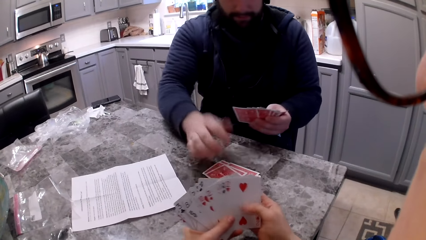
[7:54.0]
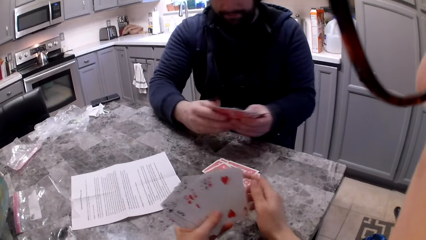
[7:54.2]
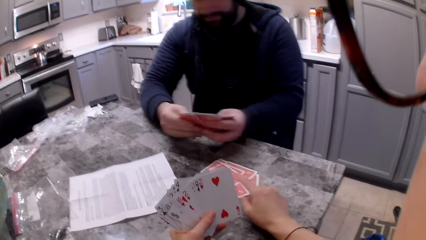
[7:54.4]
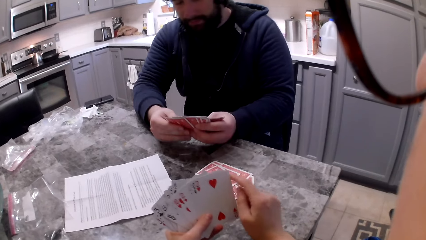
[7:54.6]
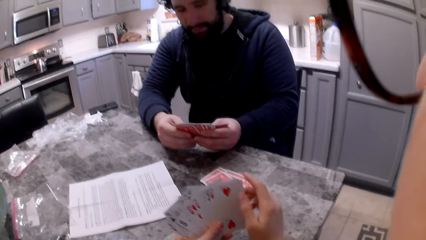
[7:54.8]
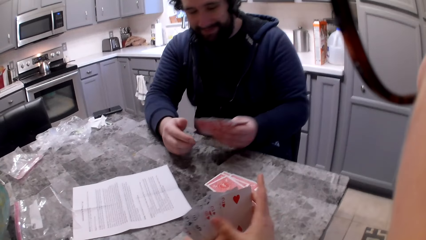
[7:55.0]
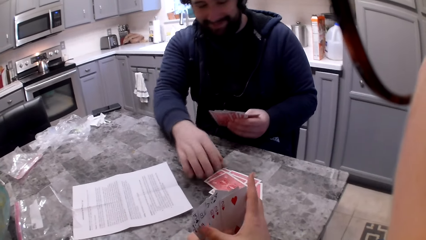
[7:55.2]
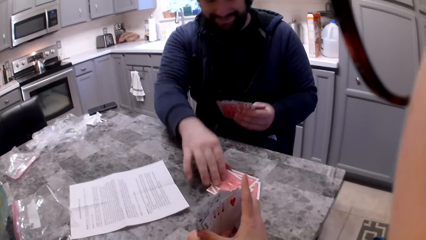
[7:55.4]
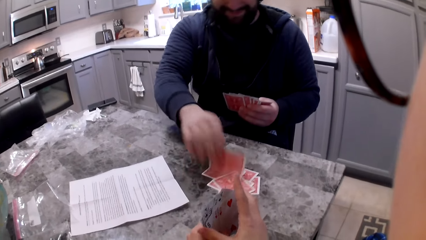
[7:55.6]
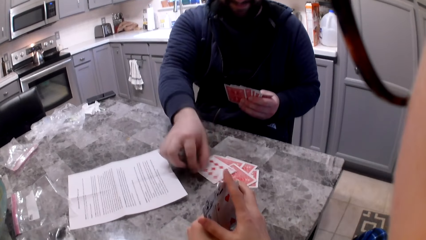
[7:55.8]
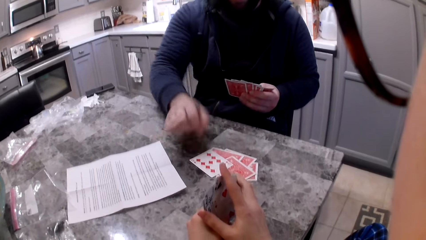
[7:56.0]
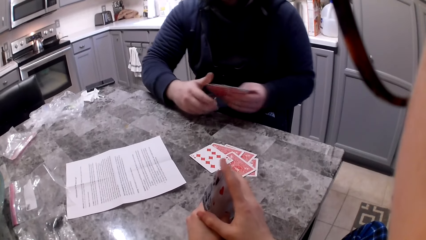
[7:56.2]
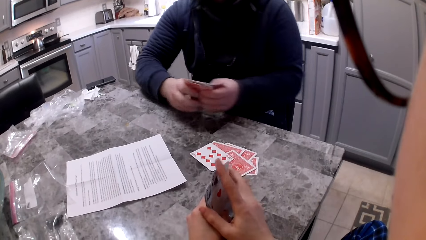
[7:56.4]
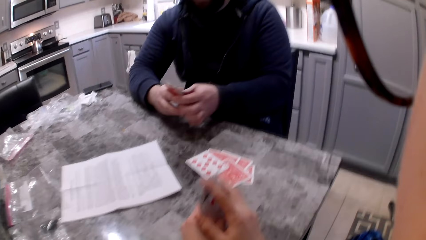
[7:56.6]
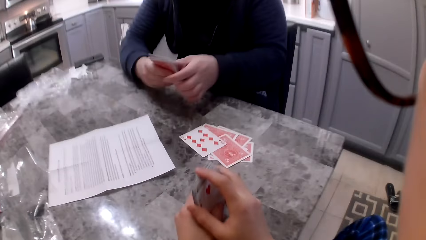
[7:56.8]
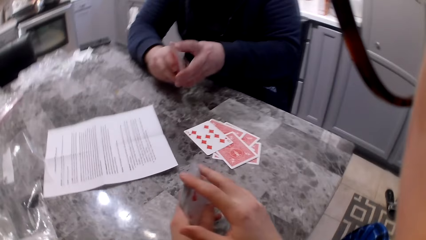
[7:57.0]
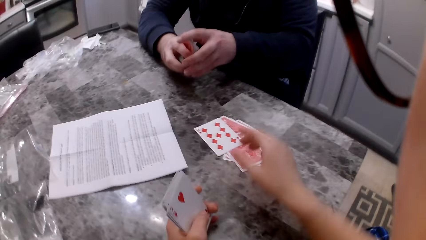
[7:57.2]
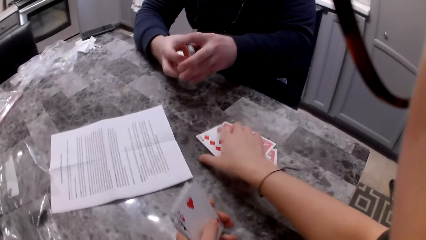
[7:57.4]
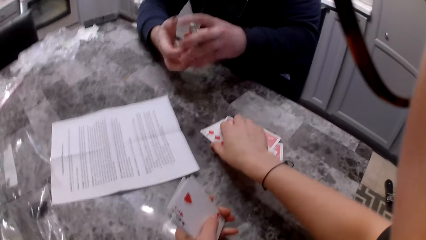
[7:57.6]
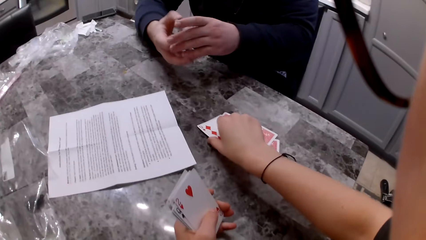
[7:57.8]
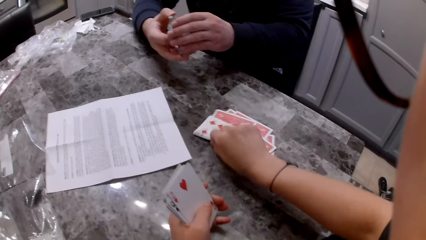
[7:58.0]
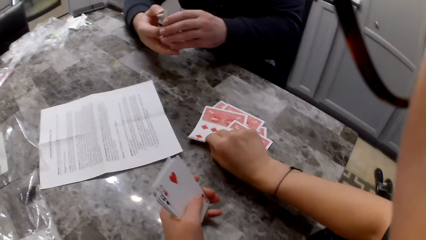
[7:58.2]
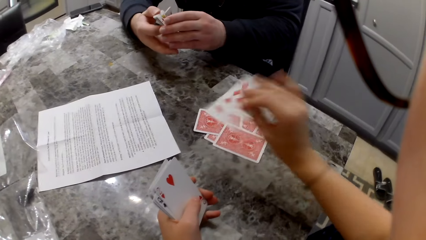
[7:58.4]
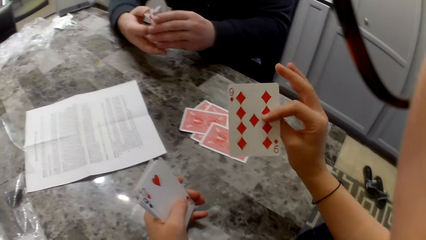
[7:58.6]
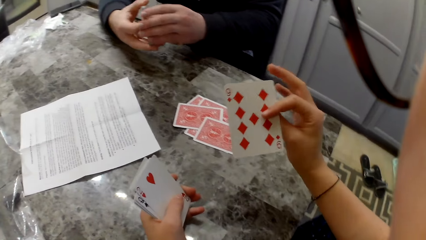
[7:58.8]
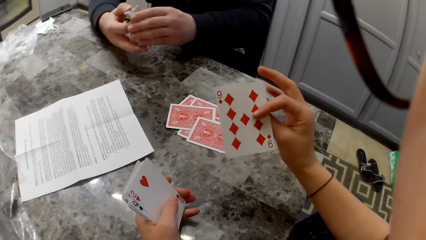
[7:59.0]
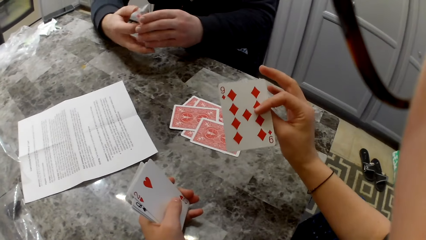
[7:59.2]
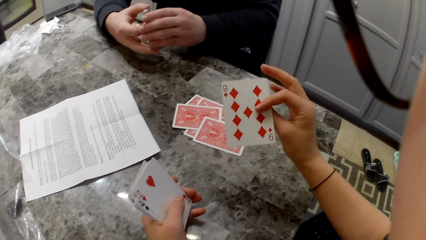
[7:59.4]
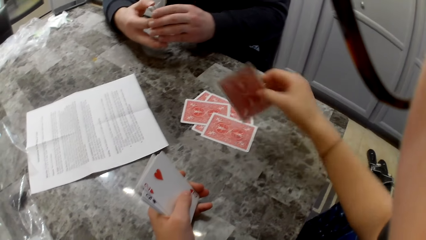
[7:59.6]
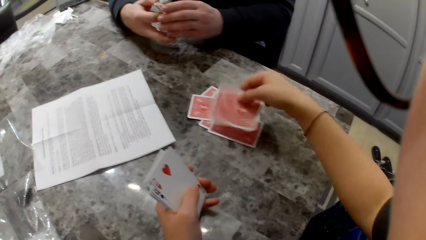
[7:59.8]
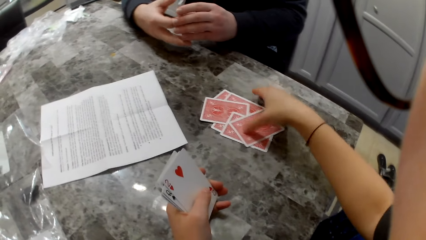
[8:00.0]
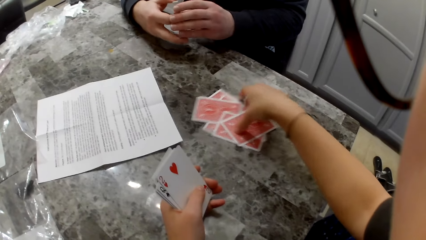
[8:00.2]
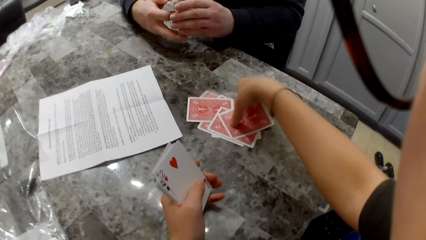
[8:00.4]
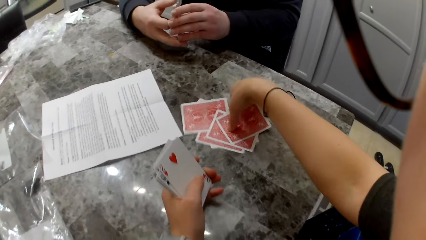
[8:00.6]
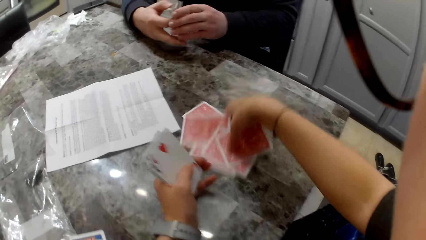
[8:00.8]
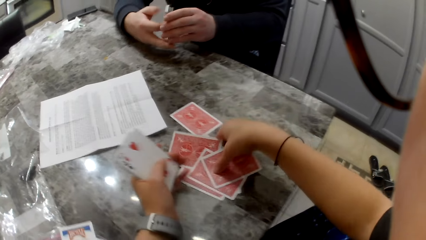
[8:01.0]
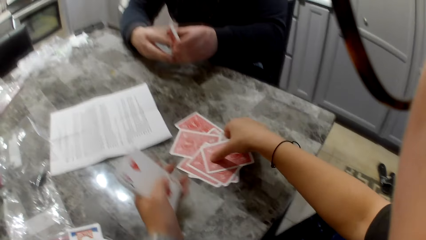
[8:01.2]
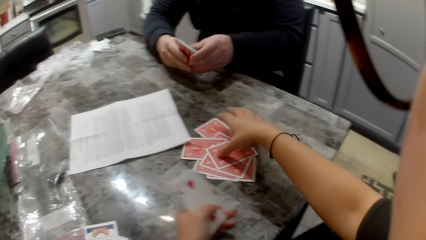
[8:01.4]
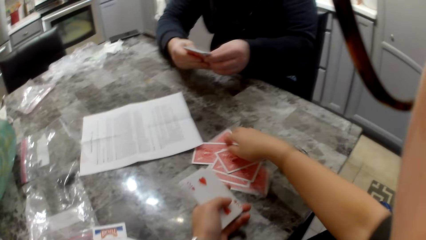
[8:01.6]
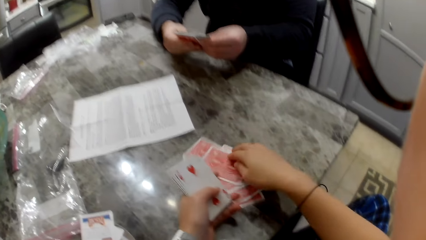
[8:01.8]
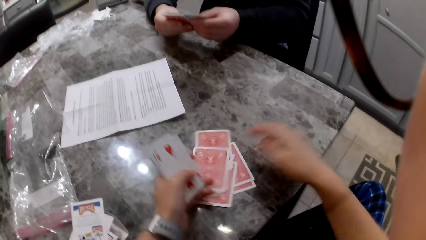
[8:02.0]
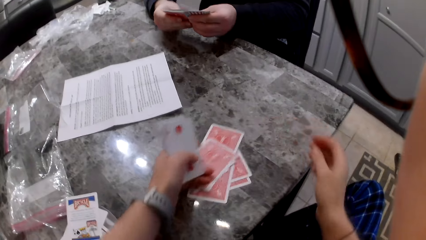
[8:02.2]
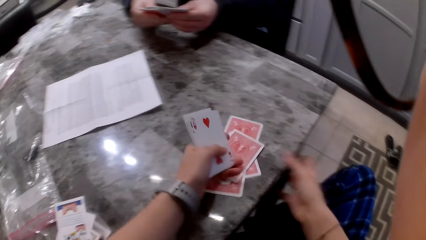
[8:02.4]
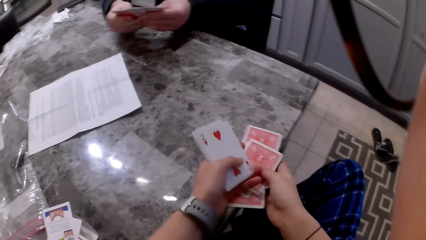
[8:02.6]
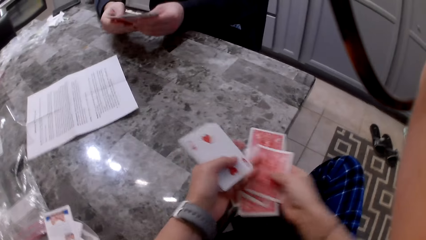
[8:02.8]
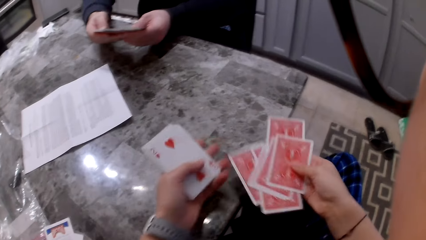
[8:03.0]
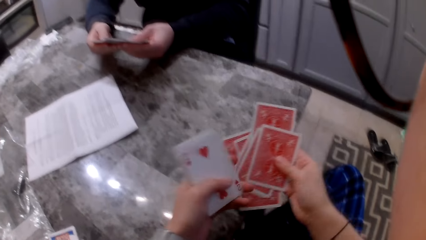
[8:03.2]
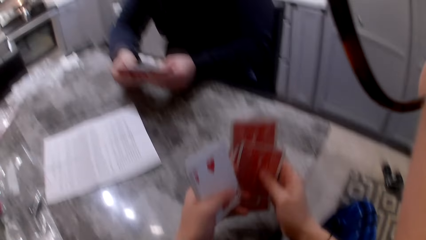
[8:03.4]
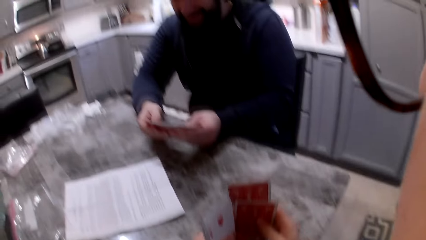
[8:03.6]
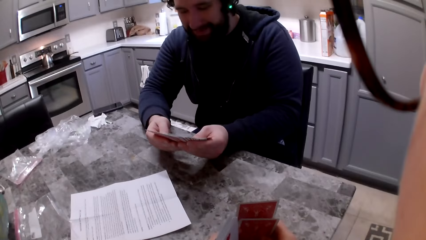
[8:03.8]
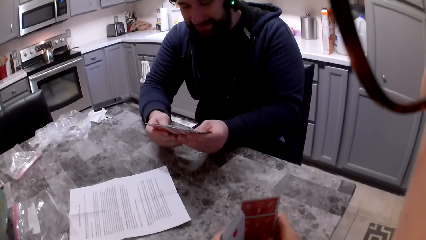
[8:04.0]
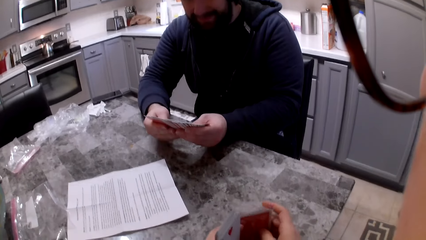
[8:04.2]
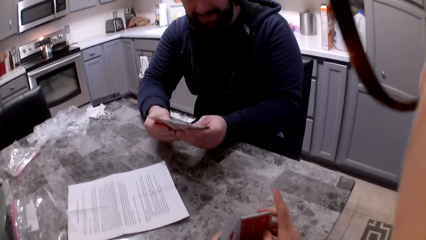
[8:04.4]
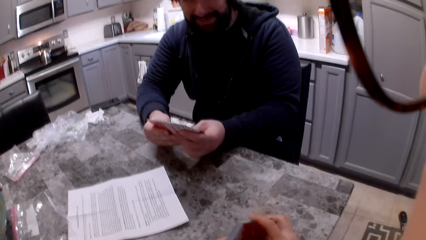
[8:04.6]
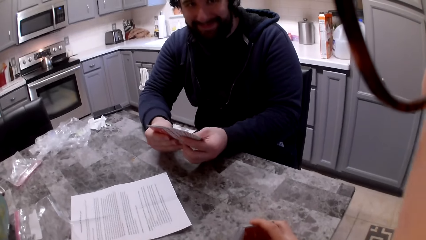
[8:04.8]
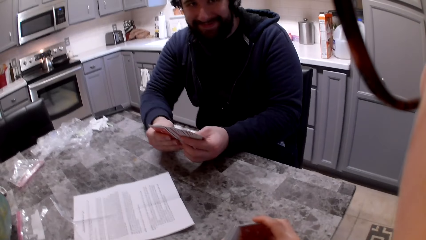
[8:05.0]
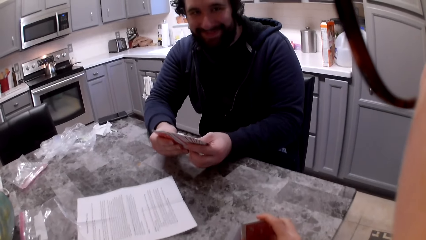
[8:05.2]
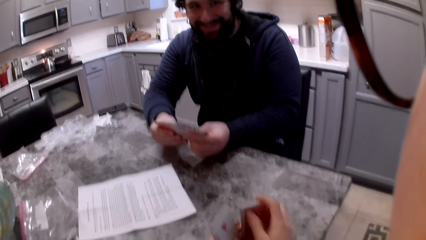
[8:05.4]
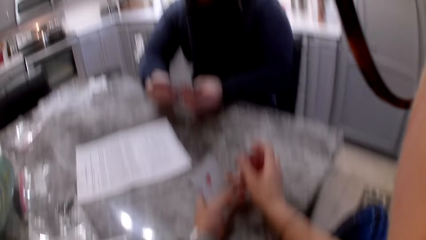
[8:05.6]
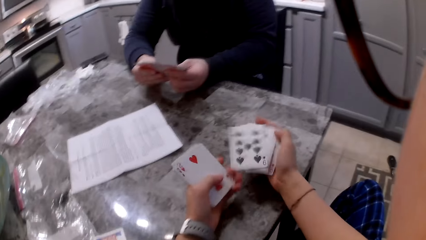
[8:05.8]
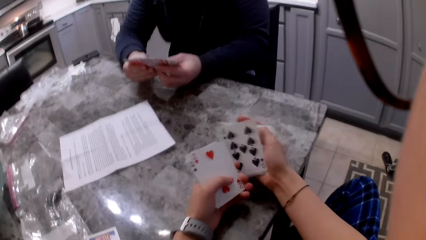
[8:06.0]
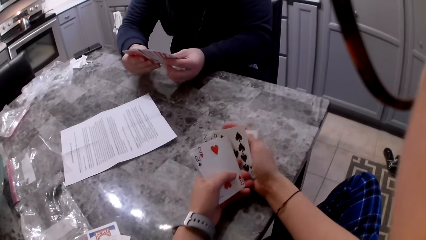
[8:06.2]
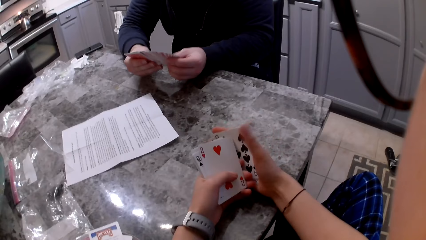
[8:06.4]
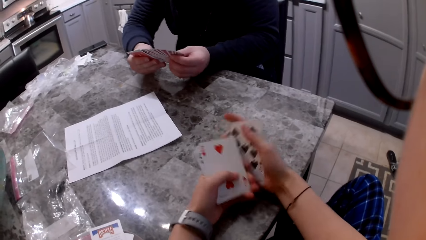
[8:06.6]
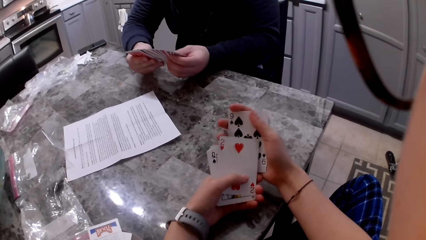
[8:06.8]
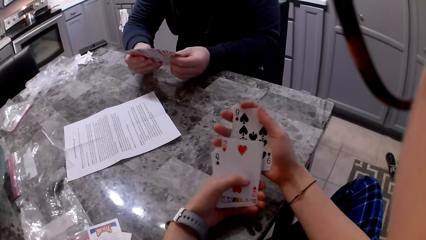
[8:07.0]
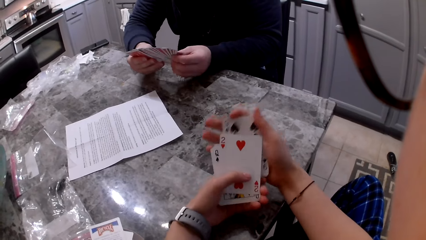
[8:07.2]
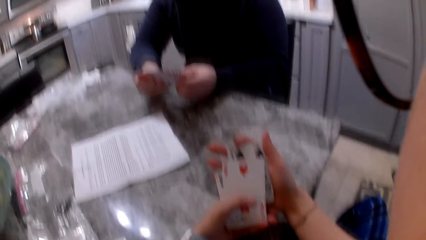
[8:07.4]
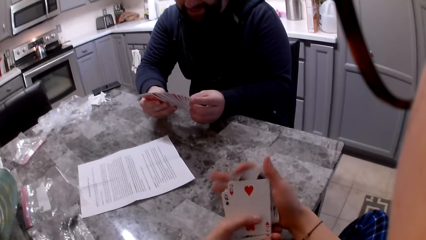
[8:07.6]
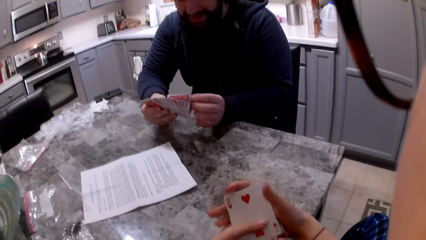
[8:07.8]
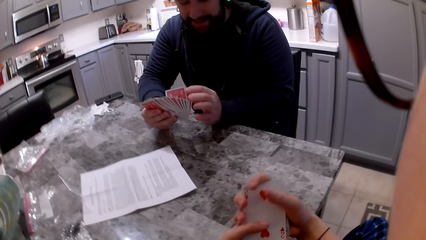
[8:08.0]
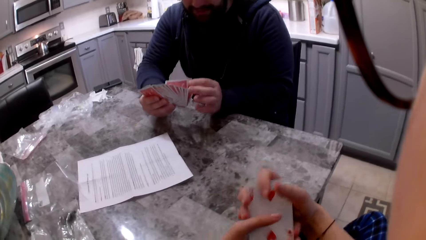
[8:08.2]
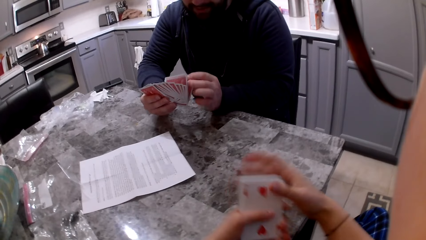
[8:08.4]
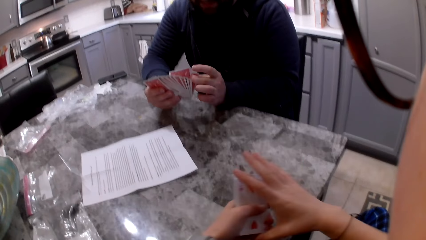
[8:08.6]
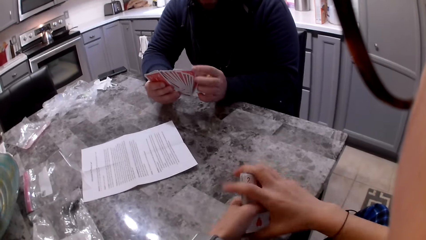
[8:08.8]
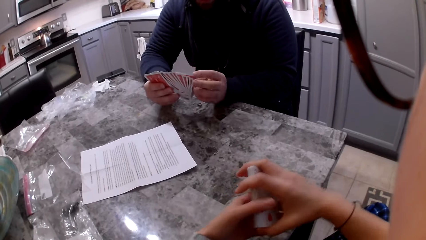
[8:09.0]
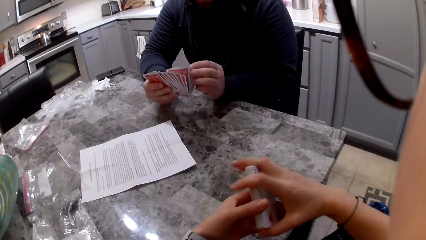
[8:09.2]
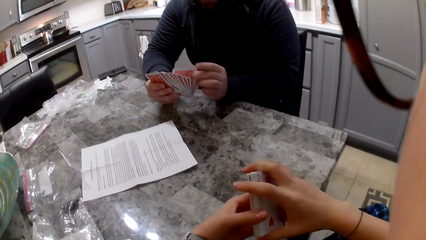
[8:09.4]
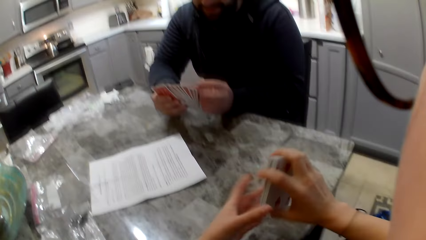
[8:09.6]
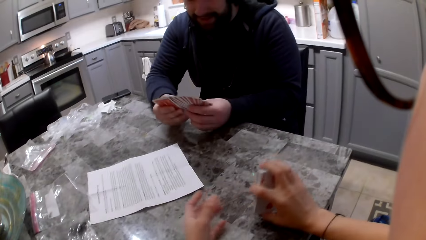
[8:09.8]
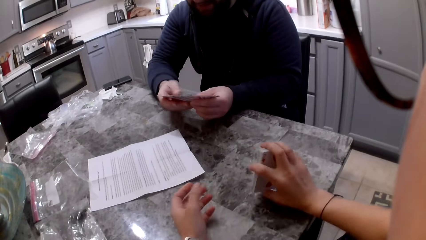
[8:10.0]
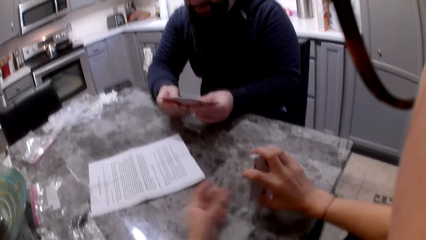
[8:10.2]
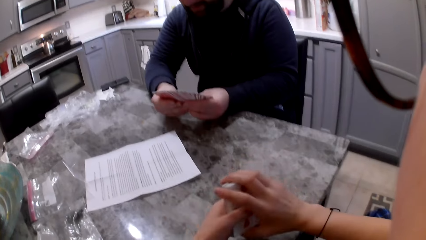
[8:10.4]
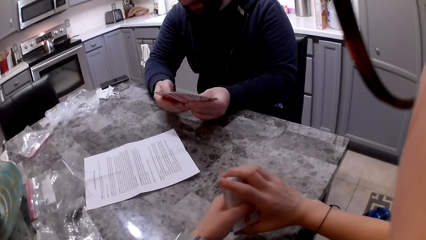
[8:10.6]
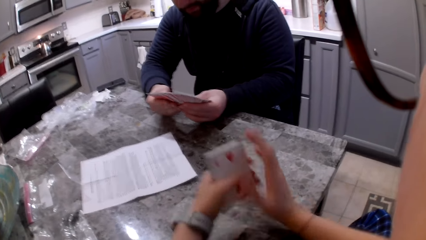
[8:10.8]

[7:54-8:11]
A man holds a card on the table or counter. He drops the card on the counter. He holds the cards in his hands. The camera wearer points to a card on the counter. She arranges her cards in her hands. The man flips a card on the table with his left hand. He aligns the cards in his hands. The camera wearer picks up the card on the counter with her right hand. She stares at the card. She drops the card on the counter. She moves the cards on the counter. She collects the cards from the table. The man shuffles the cards in his hands. The camera wearer picks up the card on the counter. She arranges the cards. The man shuffles the cards in his hands. The camera wearer adds the cards to her cards.
